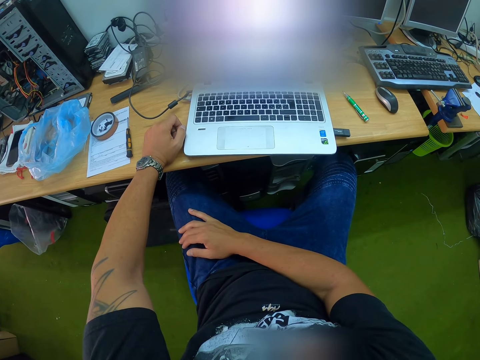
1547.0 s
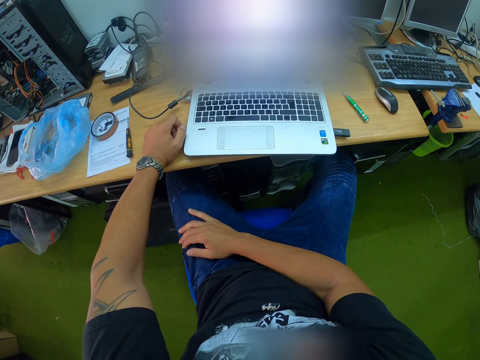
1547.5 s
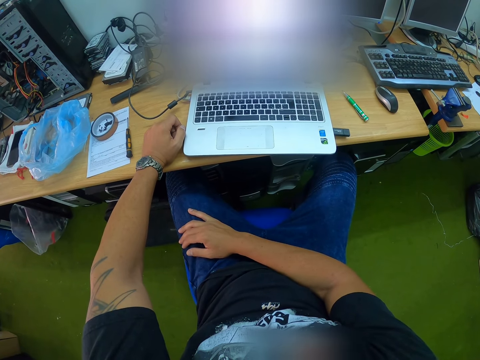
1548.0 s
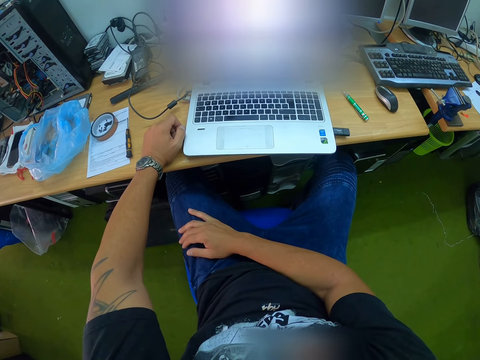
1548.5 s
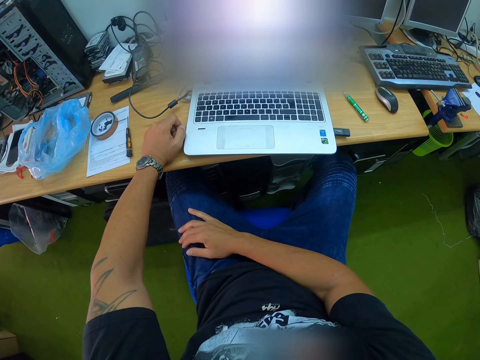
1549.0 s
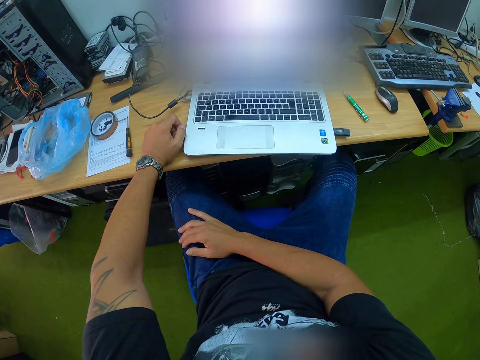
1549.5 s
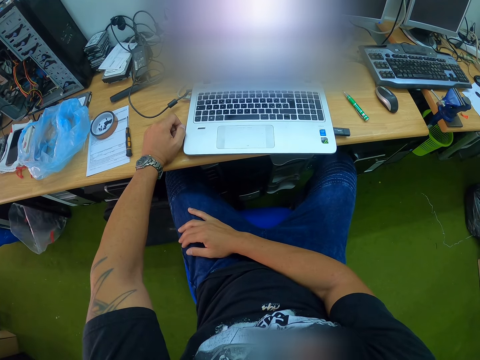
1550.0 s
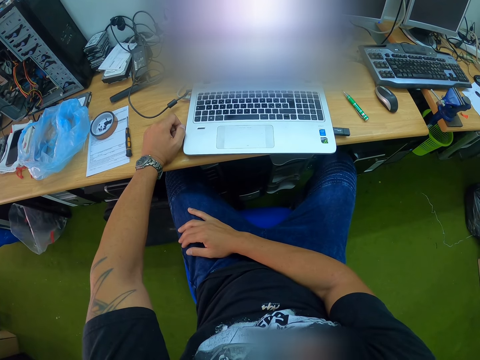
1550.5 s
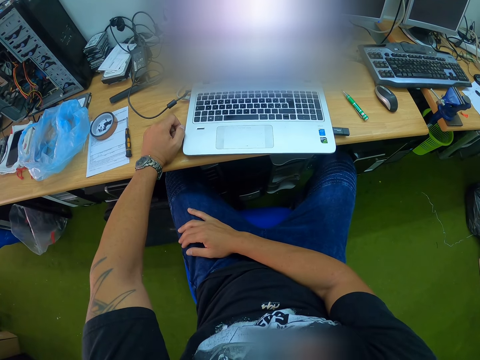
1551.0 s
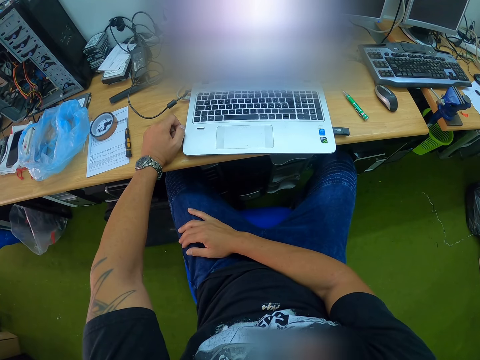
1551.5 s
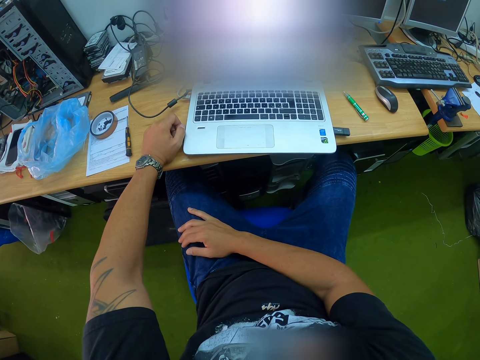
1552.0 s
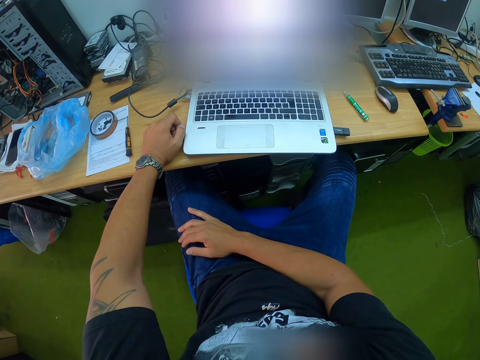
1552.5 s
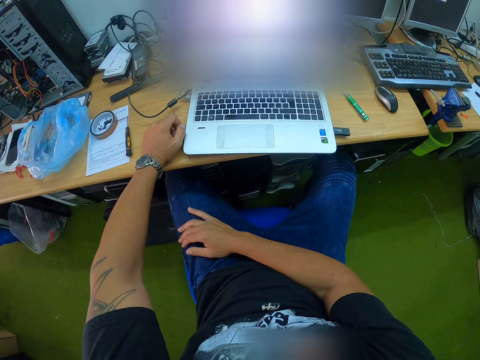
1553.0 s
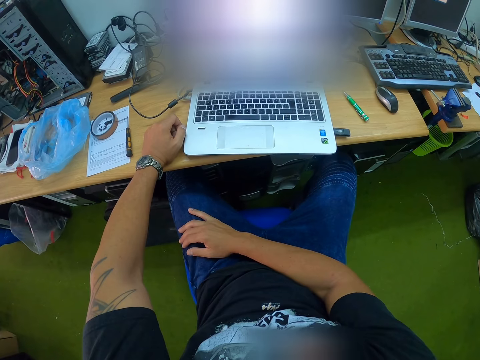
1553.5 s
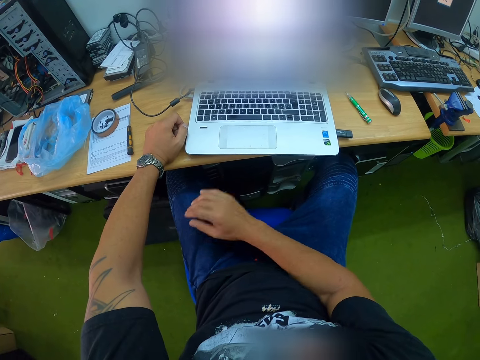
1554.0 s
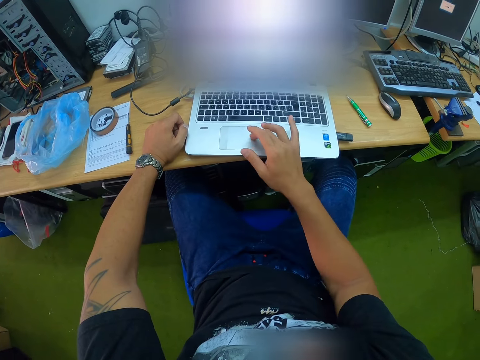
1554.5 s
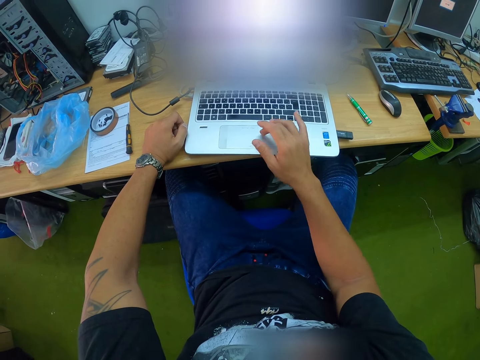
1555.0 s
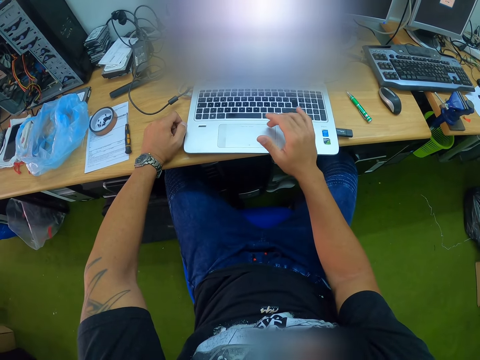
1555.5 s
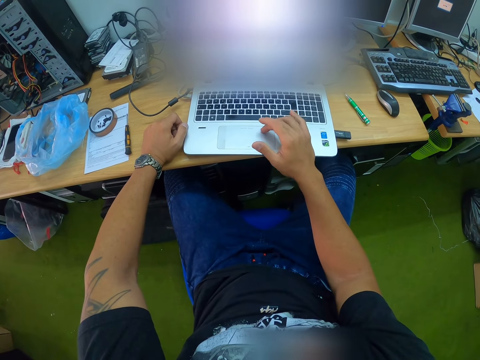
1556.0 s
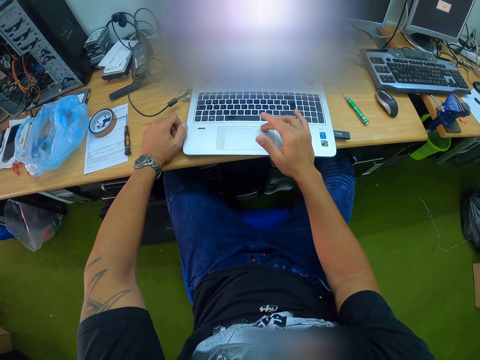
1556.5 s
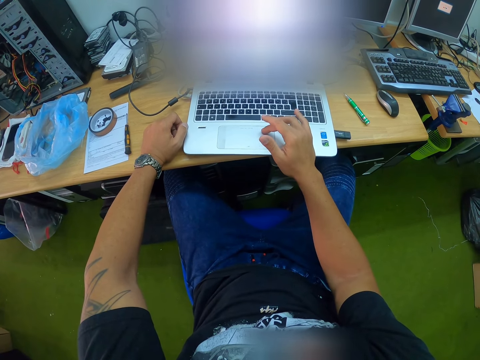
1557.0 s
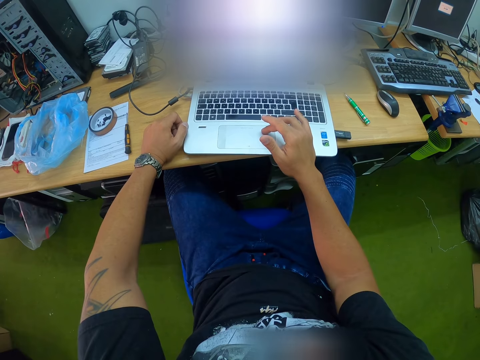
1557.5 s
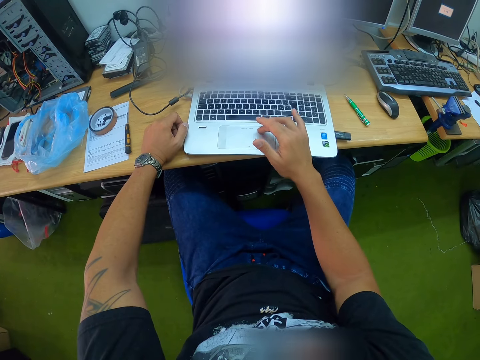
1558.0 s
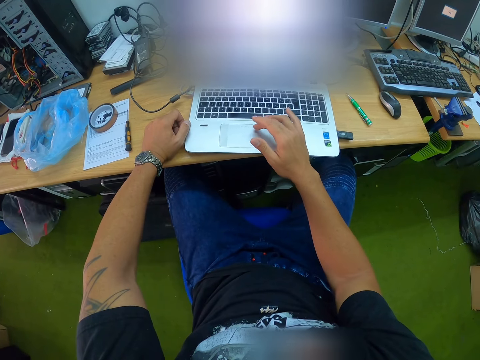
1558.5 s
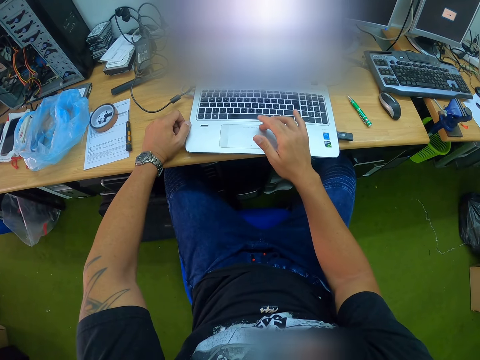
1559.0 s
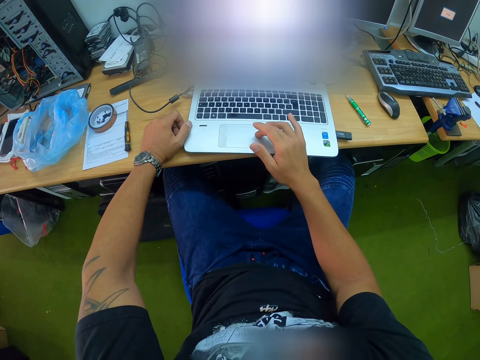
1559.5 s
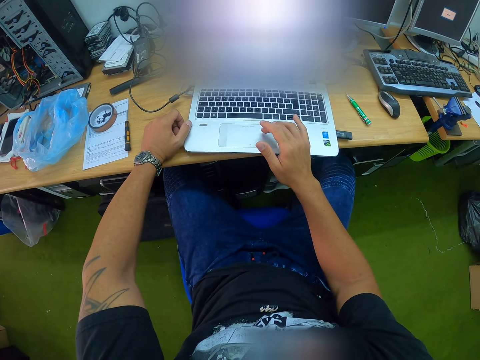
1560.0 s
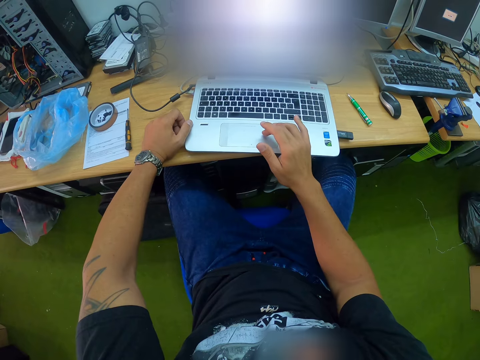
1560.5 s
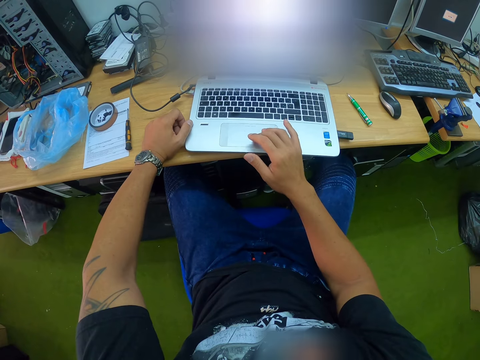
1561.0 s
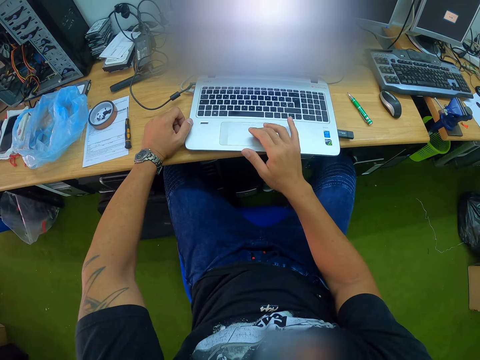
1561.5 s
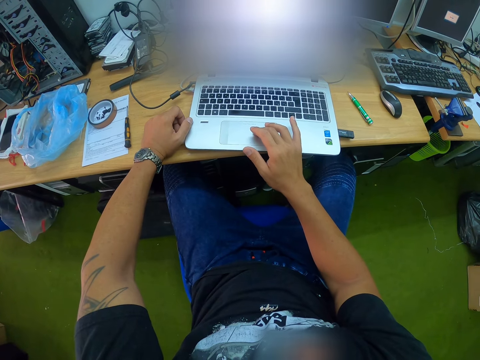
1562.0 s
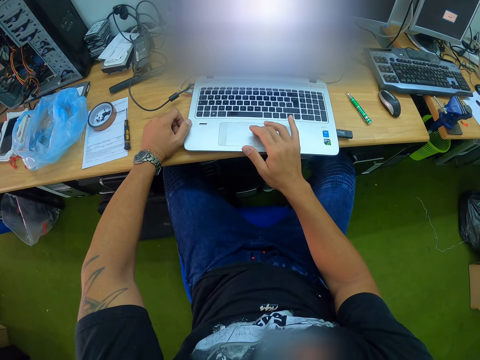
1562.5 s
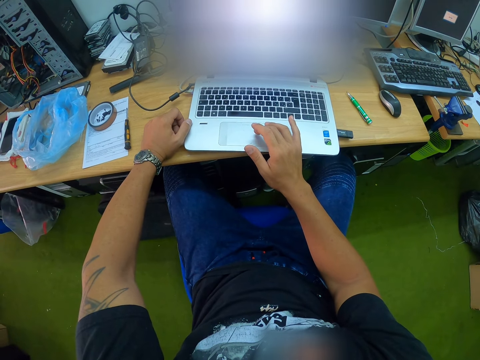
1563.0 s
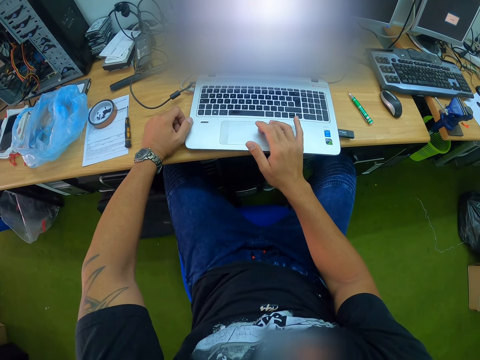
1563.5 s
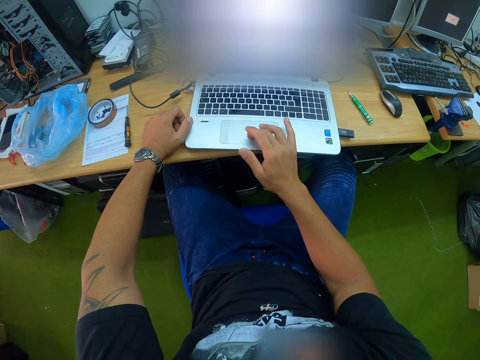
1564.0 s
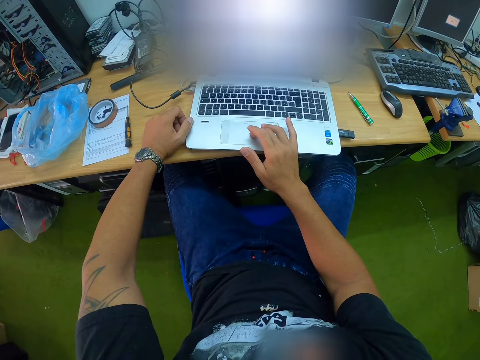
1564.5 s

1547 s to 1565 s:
The camera wearer operates the laptop with his right hand. He scrolls the touchpad with the right hand. He scrolls the touchpad with the right hand again.

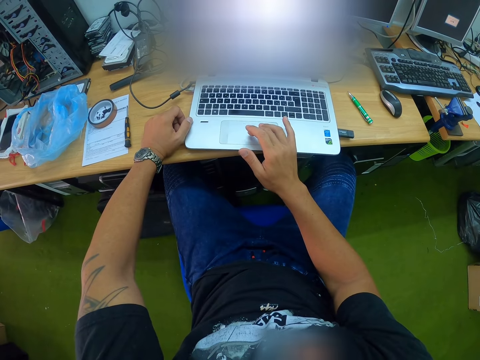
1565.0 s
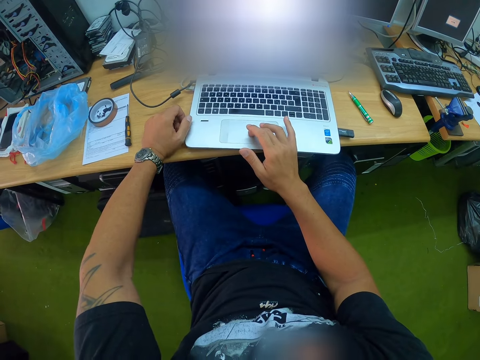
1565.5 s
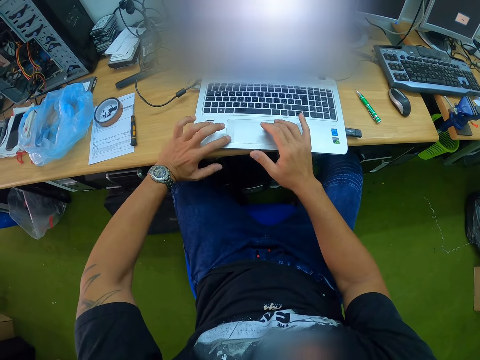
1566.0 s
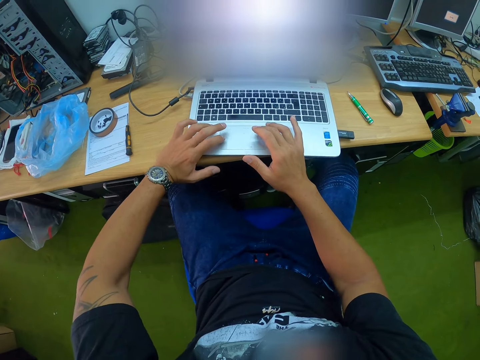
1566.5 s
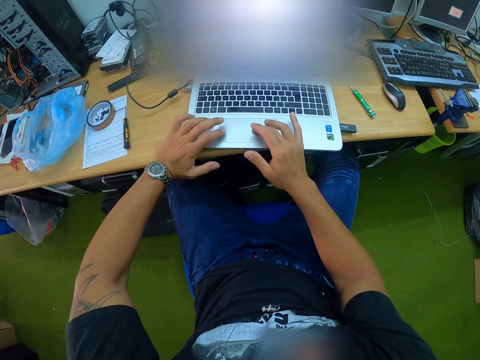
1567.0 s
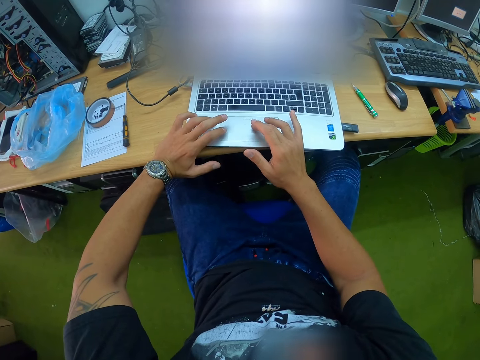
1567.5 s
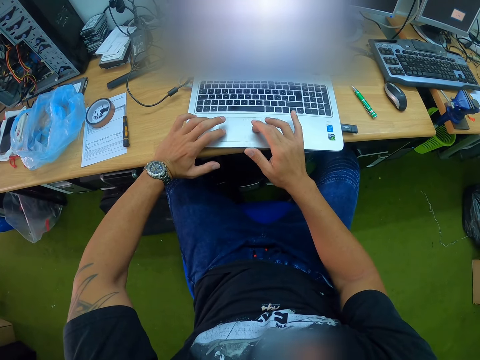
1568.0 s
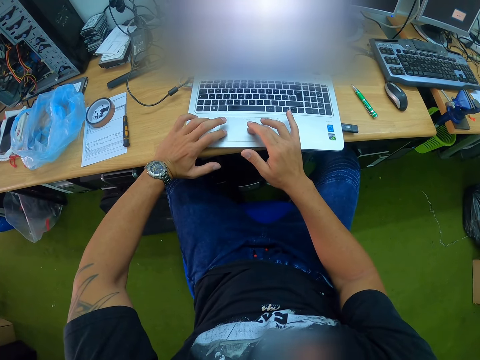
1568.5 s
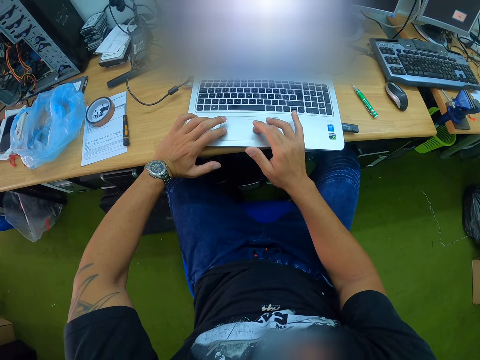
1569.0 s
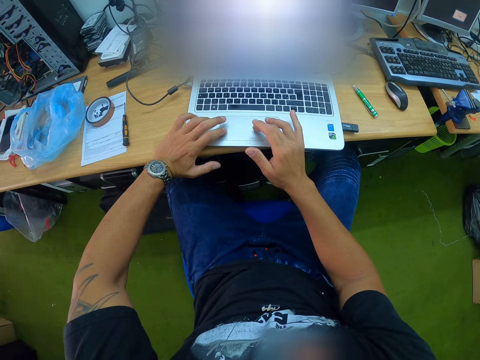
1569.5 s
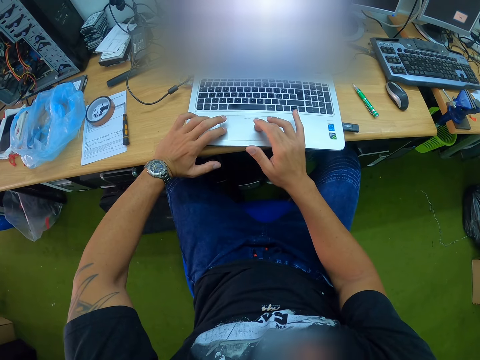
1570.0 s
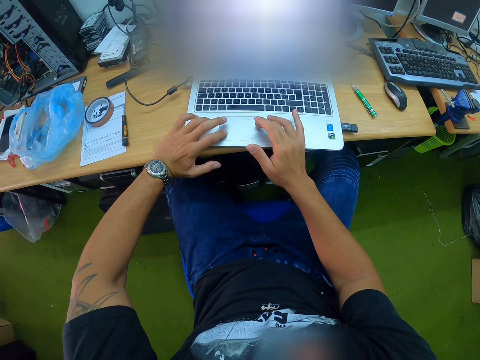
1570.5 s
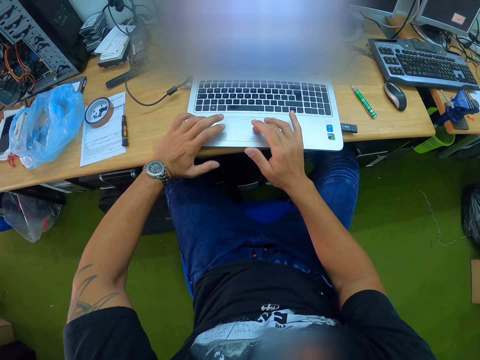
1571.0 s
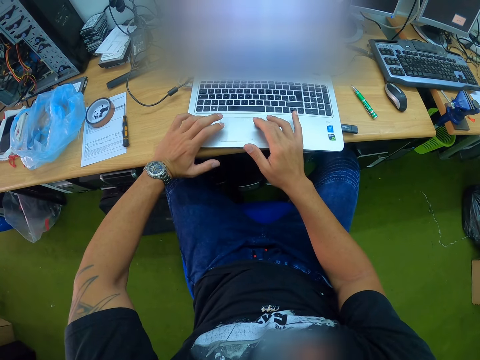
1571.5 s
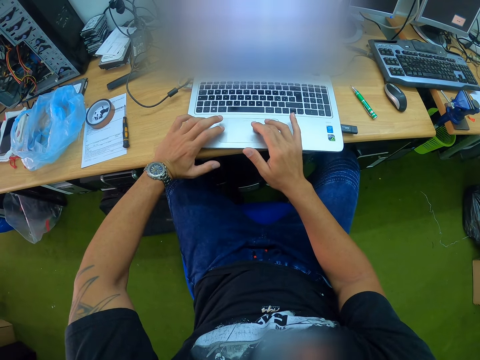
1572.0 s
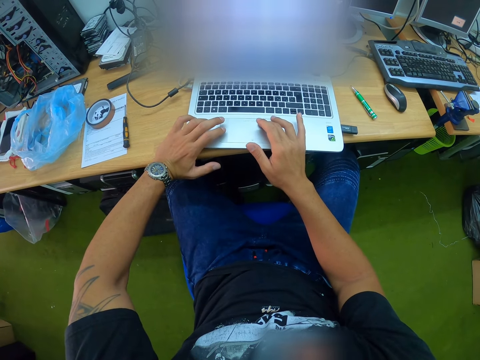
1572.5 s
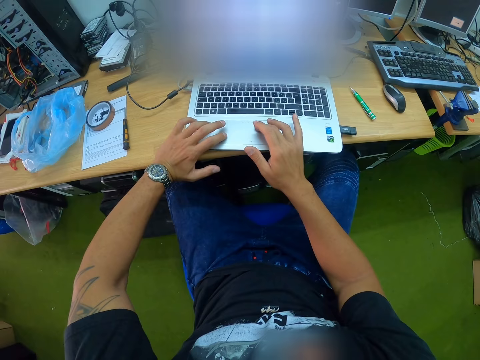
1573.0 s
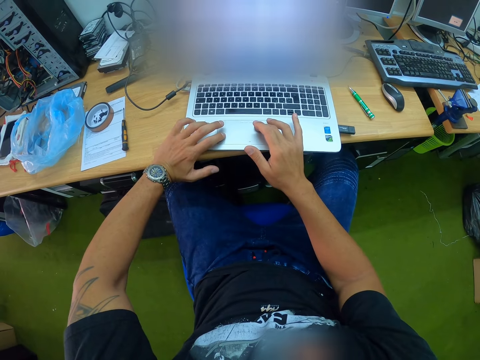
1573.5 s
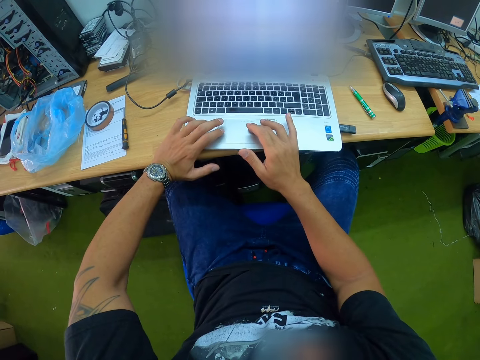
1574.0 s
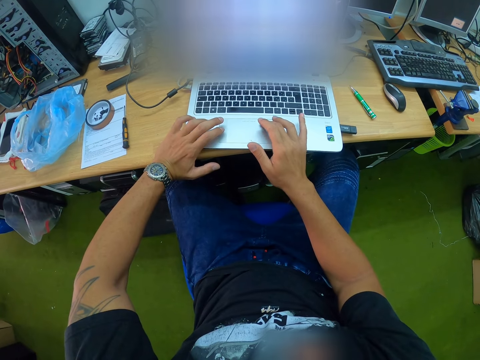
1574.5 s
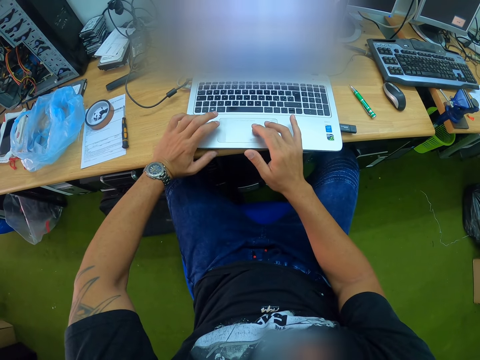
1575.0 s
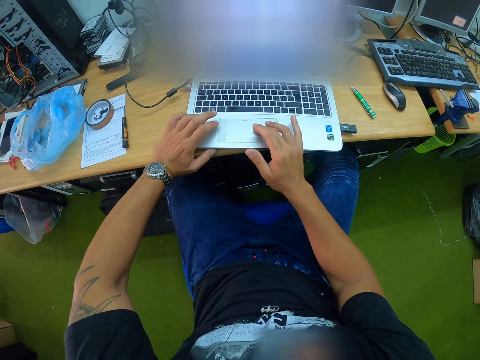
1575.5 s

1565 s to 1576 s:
The camera wearer operates the laptop with both hands. He touches the touchpad with both hands. He touches the touchpad with both hands again.
